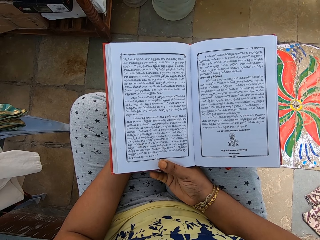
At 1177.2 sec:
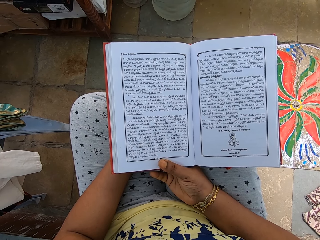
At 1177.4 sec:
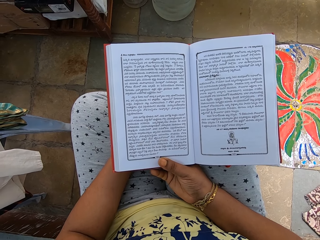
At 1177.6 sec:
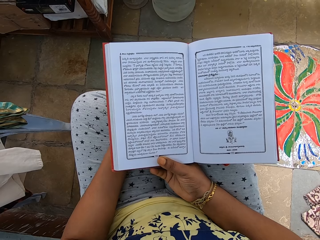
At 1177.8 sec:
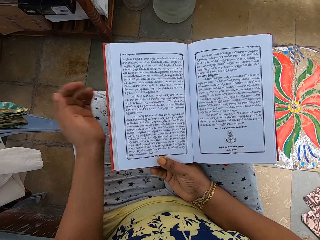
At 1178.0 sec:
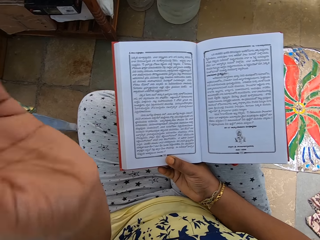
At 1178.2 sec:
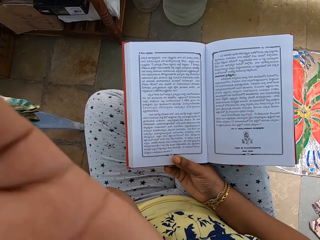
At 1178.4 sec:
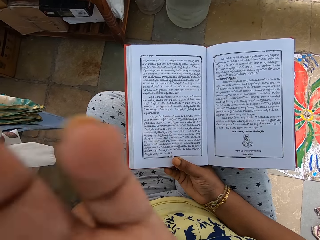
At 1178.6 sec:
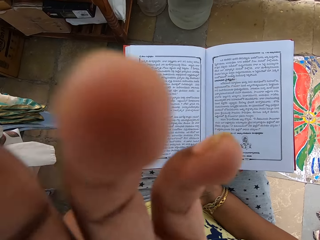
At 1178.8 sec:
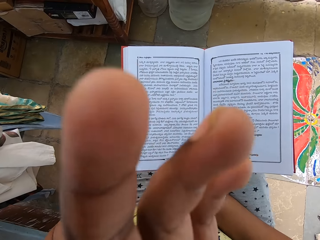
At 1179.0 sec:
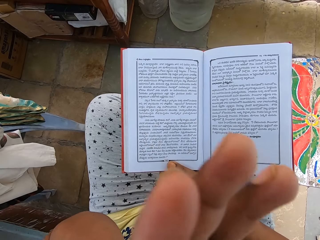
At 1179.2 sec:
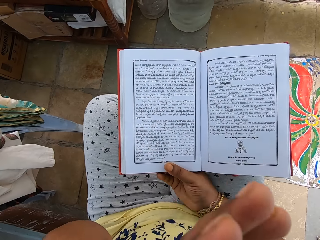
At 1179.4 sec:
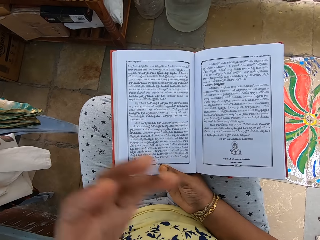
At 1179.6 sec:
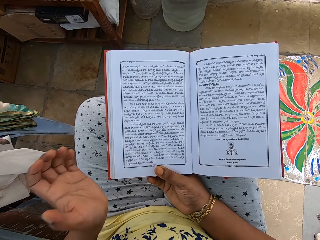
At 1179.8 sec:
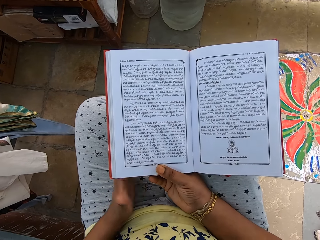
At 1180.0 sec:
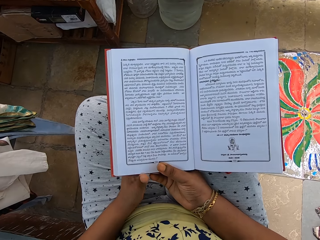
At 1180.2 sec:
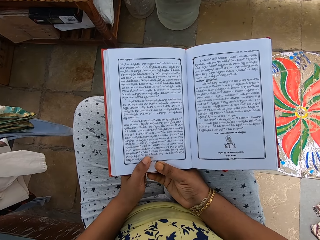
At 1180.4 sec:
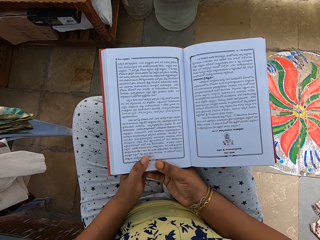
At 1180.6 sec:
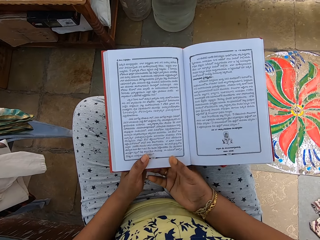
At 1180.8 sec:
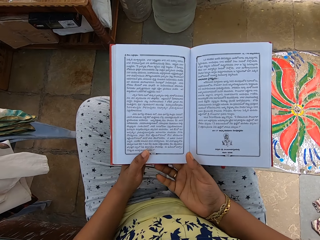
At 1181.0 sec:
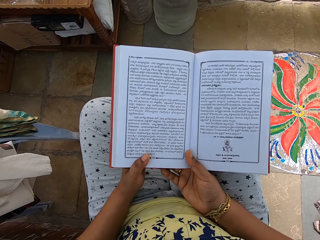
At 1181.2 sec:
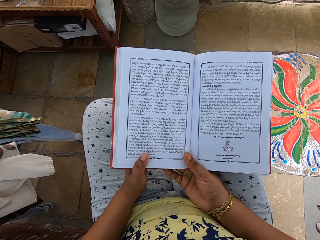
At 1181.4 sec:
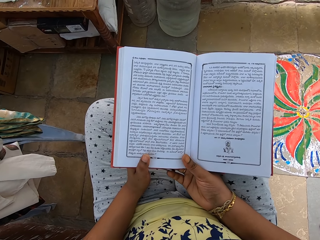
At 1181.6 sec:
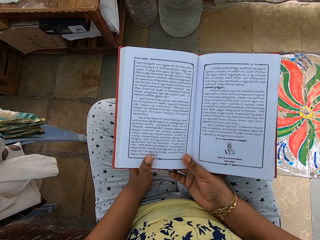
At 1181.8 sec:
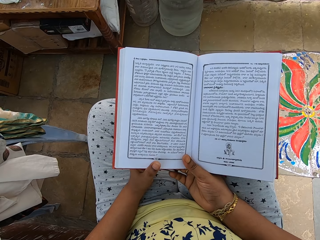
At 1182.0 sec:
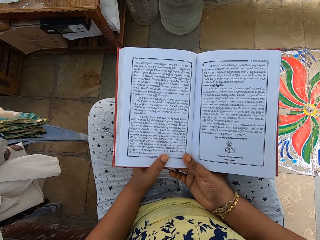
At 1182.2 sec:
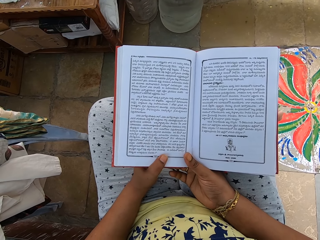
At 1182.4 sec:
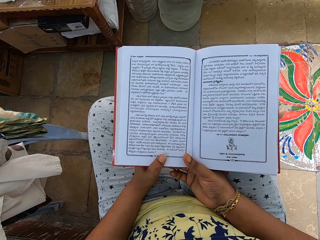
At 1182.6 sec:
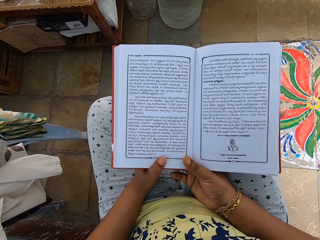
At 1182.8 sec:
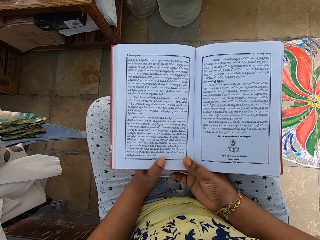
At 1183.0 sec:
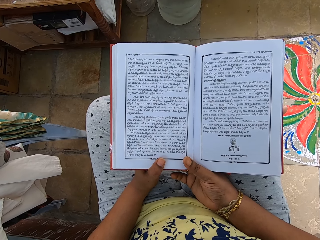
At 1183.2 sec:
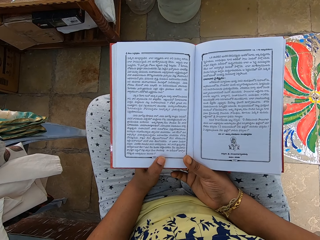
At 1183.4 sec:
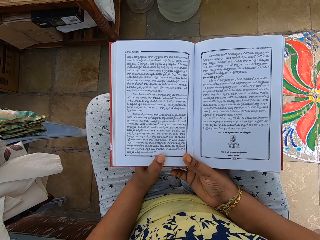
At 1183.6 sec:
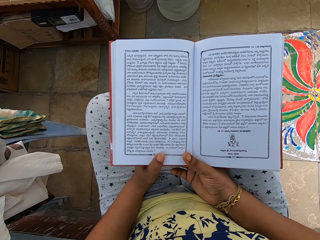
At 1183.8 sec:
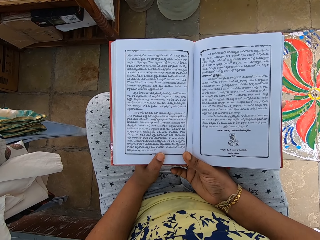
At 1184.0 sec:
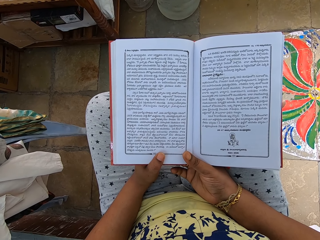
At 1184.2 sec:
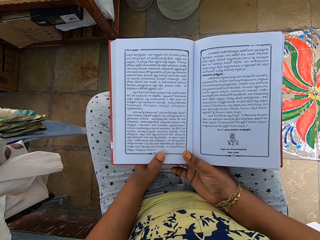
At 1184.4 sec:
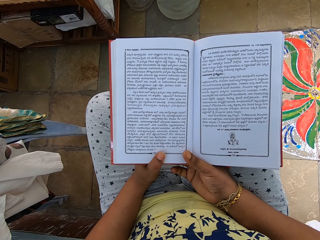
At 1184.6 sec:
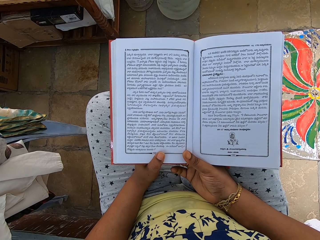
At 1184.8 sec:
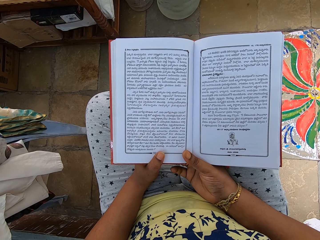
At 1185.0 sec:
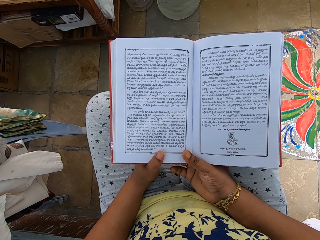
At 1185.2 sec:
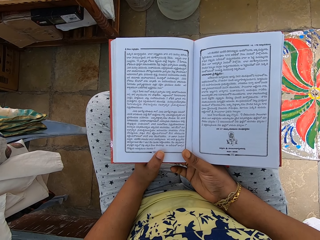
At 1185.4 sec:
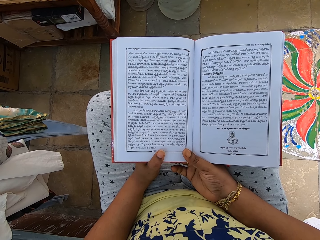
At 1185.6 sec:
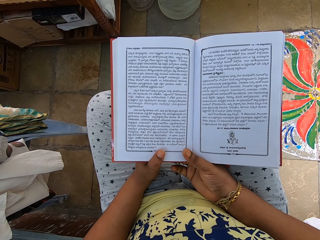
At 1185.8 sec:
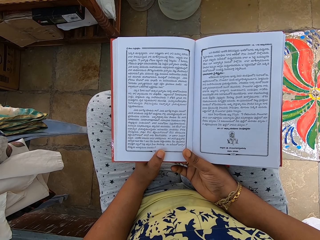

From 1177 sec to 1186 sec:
The camera wearer touches her face with her left hand. She holds the book with both hands.

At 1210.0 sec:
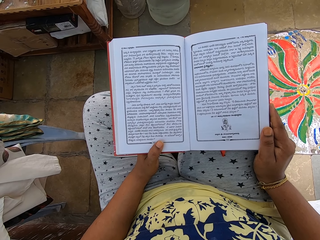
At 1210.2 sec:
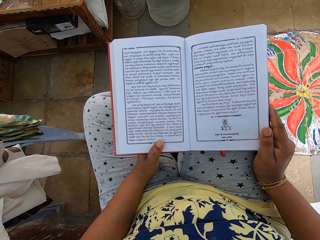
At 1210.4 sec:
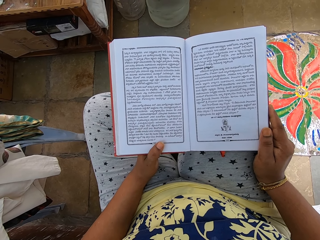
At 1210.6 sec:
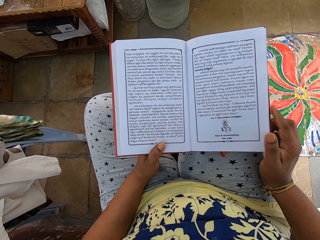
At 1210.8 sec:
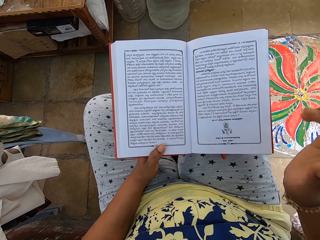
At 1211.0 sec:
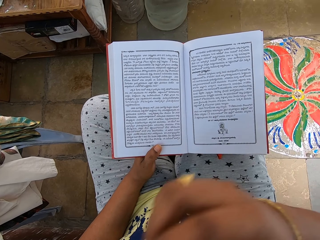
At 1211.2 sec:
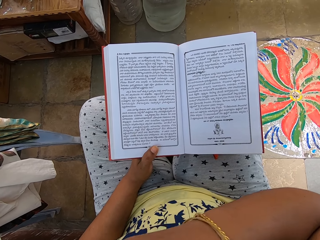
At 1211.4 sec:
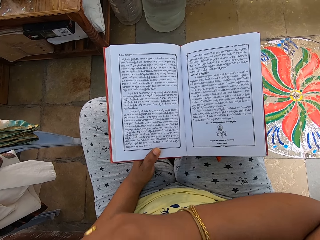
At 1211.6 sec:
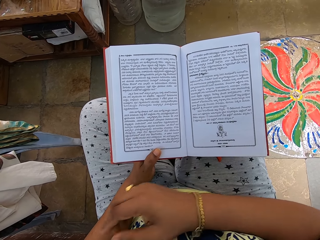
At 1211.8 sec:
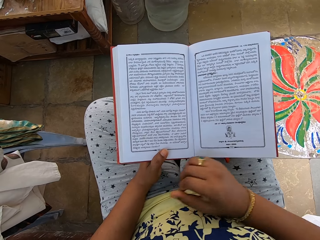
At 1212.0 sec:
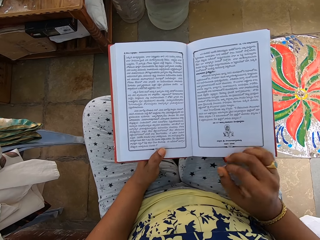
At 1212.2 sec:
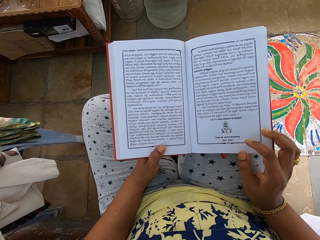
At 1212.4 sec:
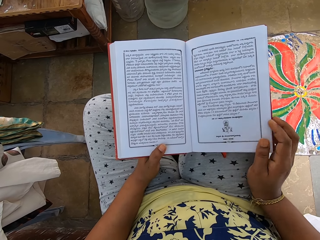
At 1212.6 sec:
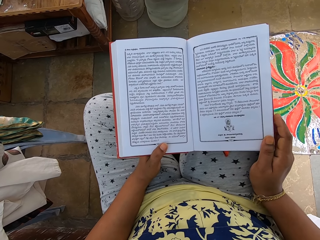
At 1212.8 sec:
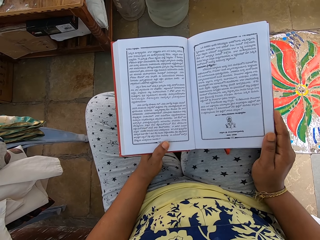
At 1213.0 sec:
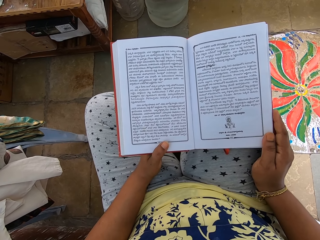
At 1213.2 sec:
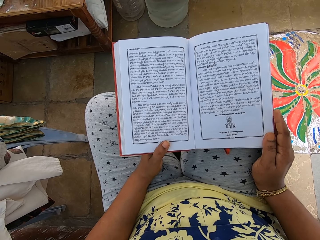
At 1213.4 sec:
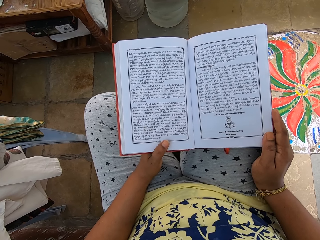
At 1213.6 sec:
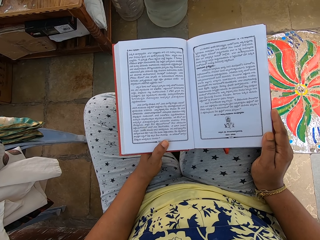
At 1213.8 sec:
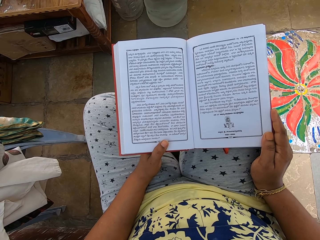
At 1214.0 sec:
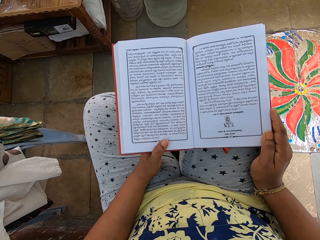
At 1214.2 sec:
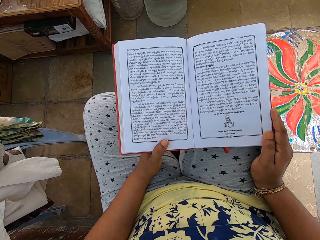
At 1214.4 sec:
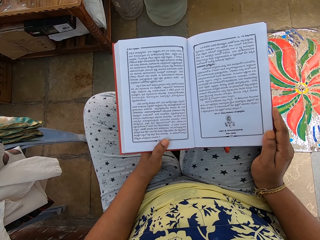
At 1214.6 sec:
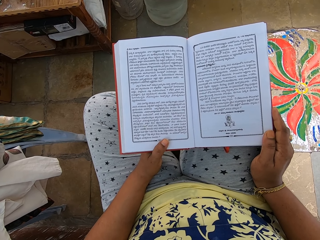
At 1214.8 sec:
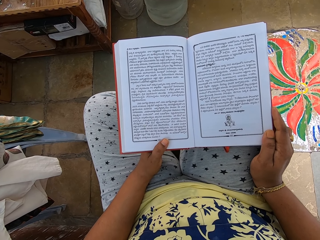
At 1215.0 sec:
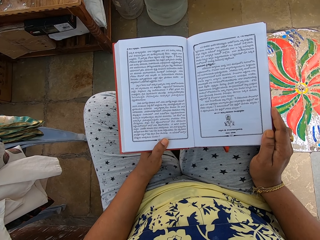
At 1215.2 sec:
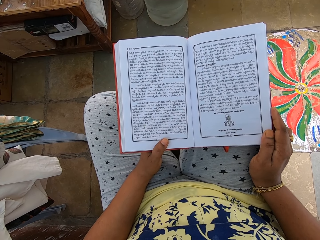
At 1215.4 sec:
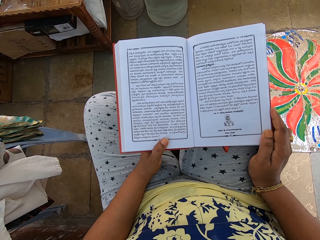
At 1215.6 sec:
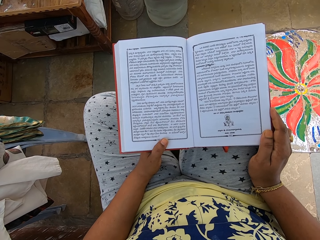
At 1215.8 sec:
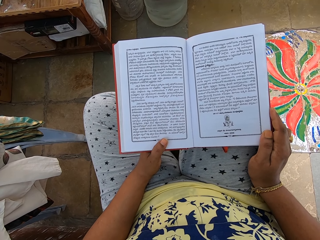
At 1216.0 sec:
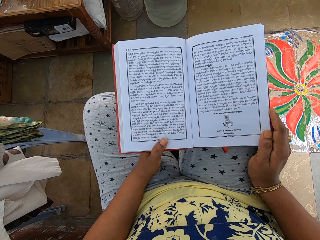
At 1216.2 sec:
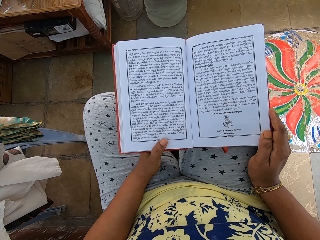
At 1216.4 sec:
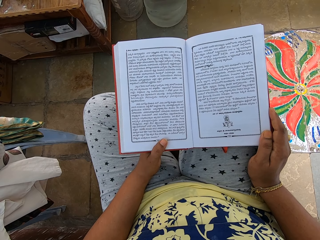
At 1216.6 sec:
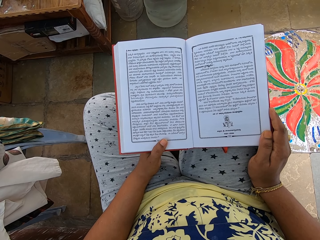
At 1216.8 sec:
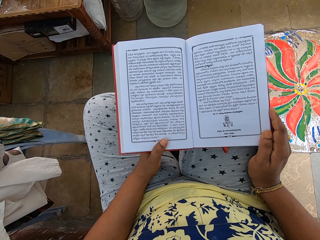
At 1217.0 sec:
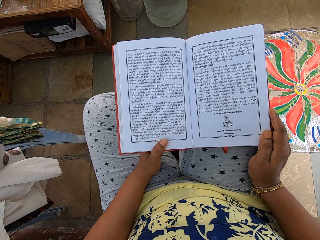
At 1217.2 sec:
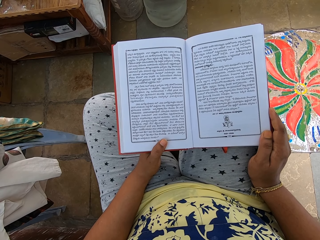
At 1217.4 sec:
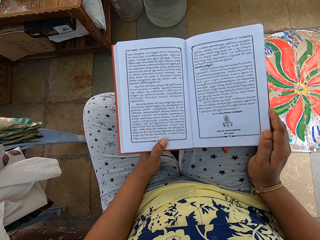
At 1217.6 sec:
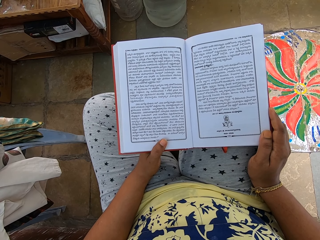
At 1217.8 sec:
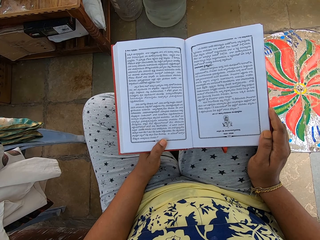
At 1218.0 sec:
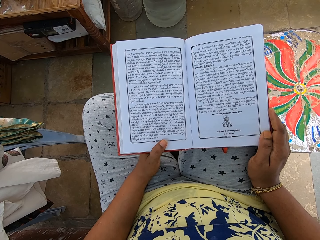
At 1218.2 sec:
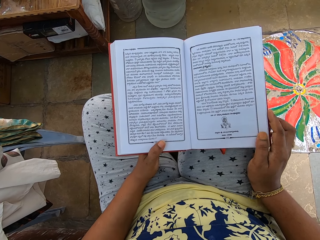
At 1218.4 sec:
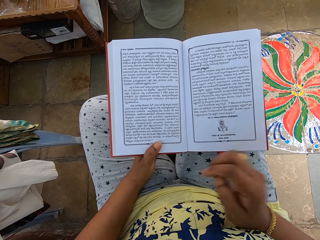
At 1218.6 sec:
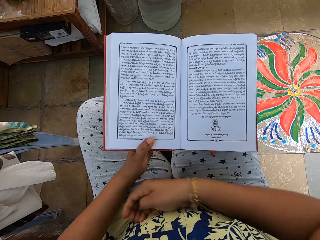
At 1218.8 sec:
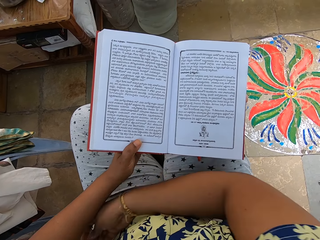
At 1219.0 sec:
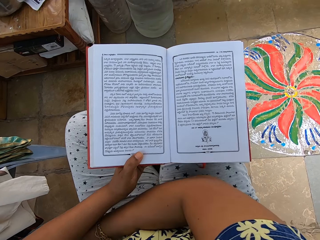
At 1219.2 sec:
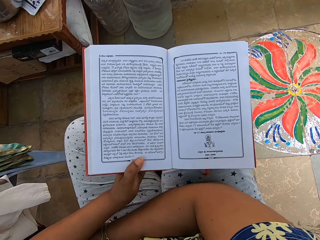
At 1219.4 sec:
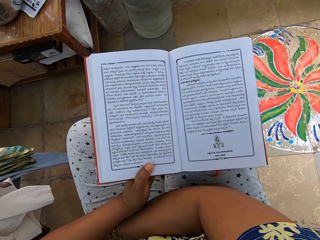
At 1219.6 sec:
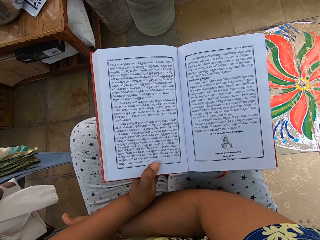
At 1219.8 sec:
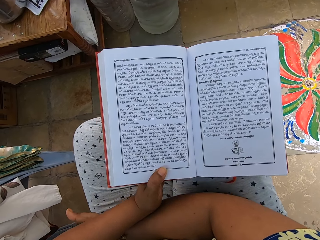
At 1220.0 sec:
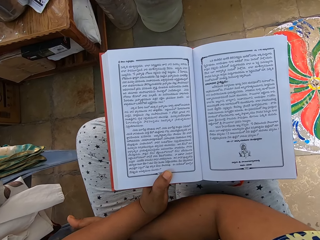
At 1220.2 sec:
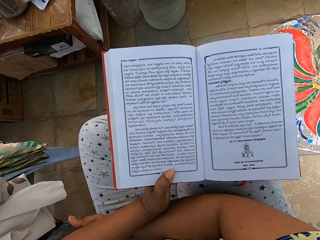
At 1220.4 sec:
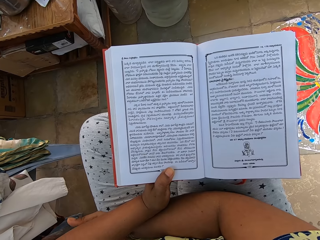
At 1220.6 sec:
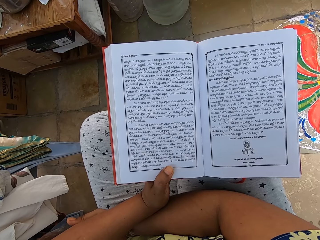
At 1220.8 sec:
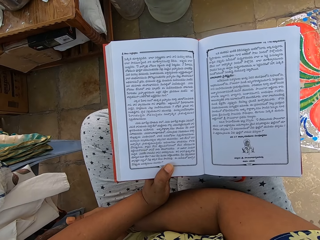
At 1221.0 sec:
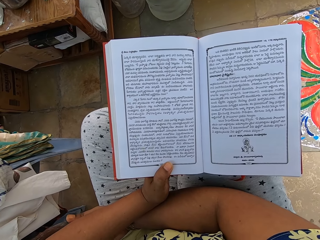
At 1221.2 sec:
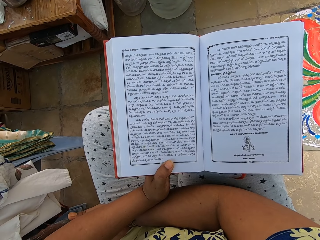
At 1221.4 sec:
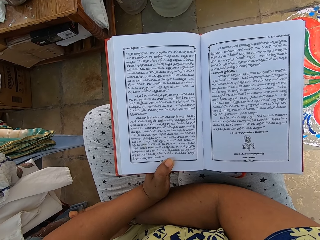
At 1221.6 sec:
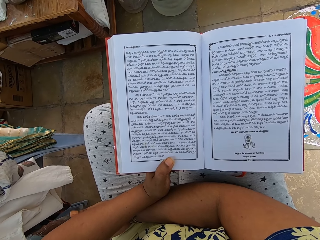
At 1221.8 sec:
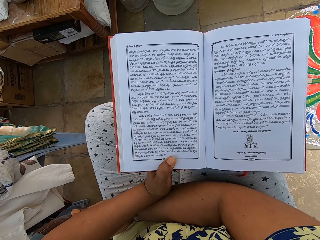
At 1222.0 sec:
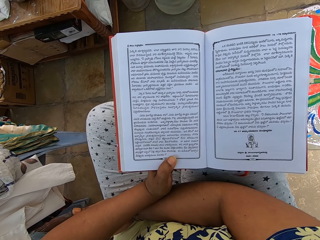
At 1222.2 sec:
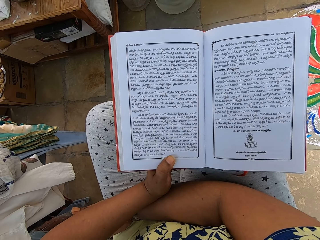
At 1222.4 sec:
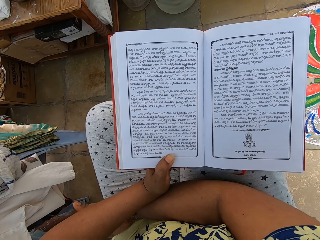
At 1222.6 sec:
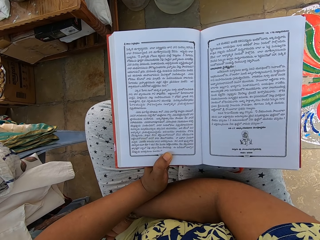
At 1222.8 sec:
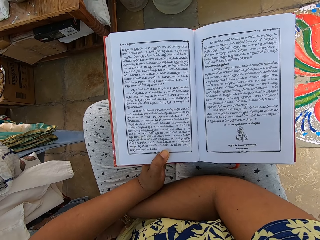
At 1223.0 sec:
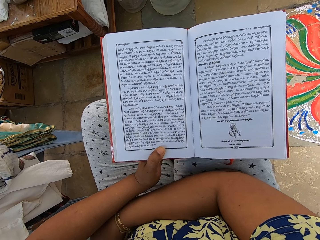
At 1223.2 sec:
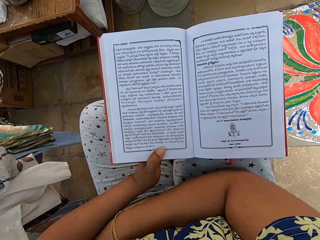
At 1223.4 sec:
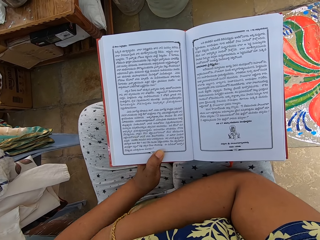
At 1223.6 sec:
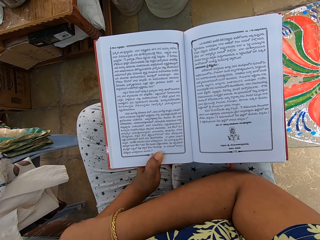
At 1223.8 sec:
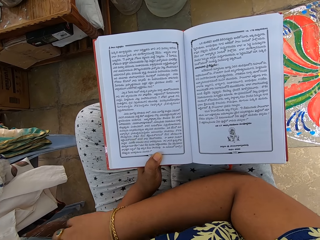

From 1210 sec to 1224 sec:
The camera wearer touches her face with her right hand. She holds the book with both hands. She scratches her left arm with her right hand.
